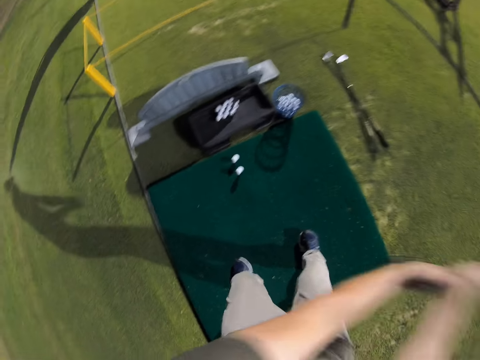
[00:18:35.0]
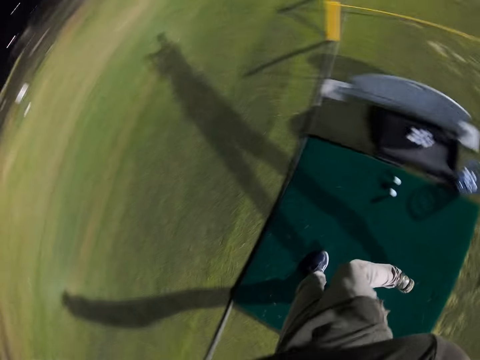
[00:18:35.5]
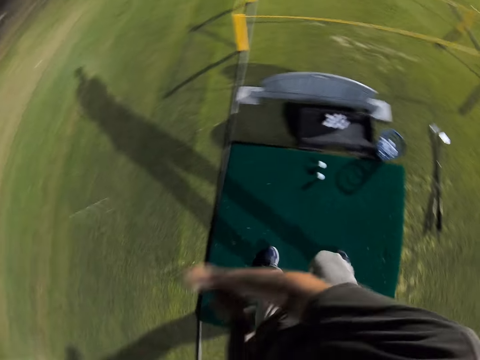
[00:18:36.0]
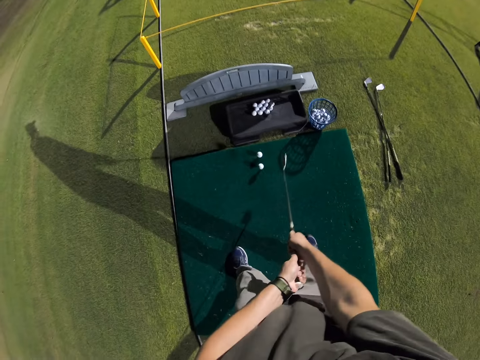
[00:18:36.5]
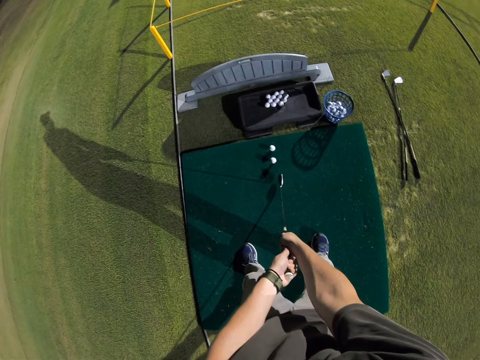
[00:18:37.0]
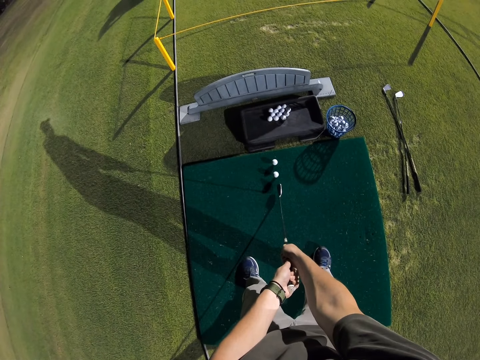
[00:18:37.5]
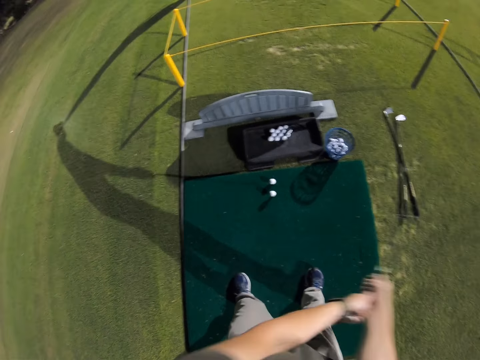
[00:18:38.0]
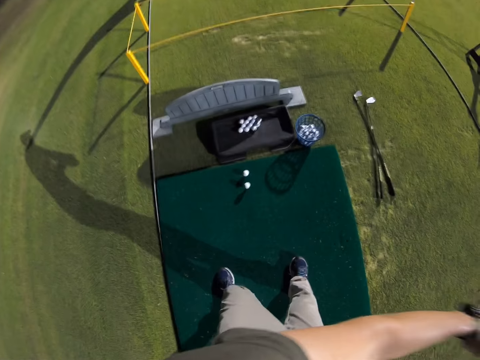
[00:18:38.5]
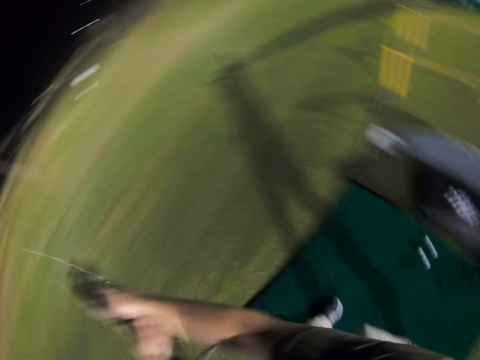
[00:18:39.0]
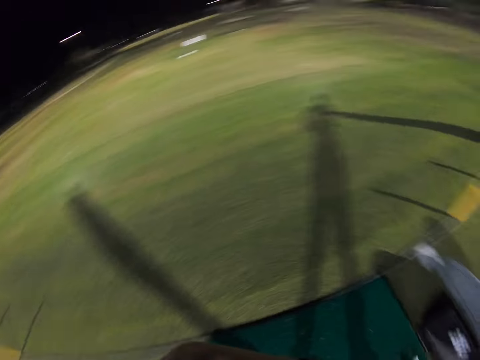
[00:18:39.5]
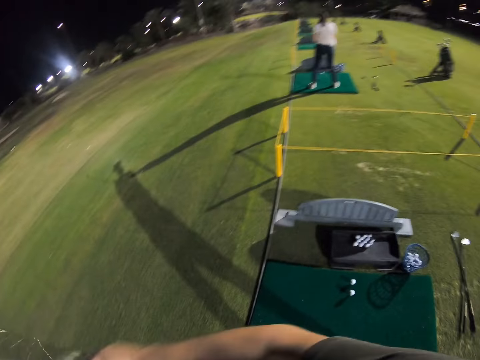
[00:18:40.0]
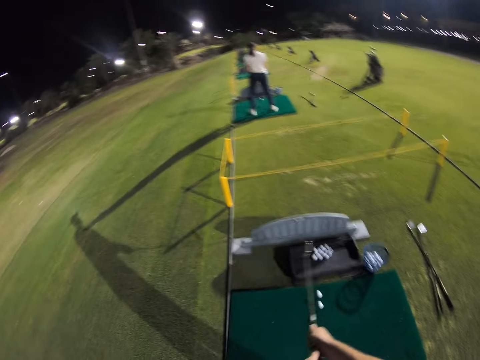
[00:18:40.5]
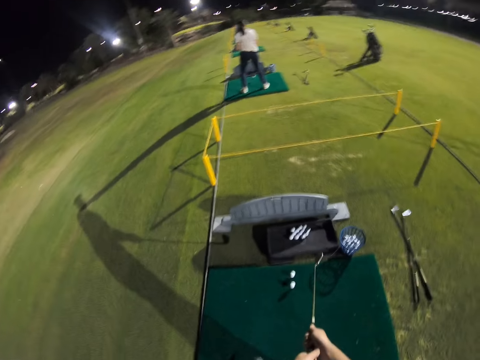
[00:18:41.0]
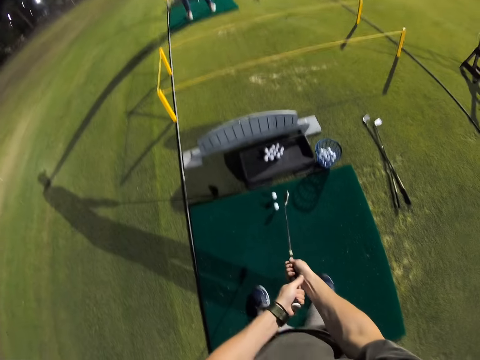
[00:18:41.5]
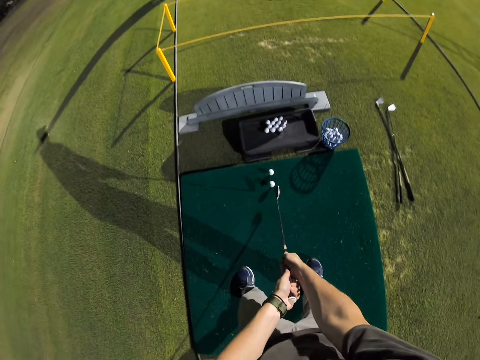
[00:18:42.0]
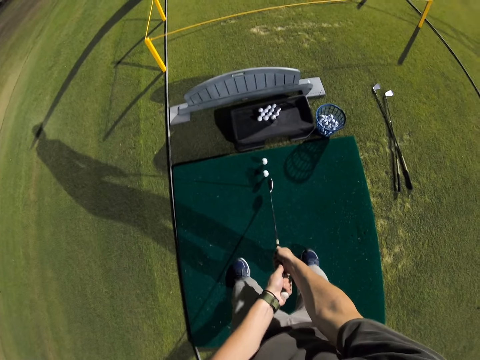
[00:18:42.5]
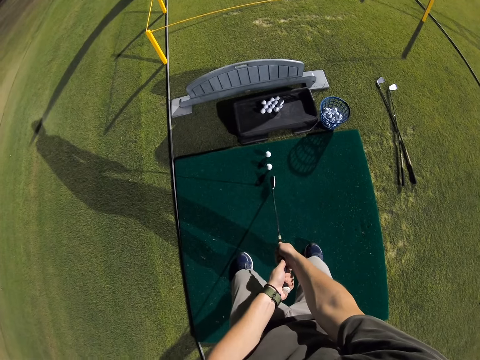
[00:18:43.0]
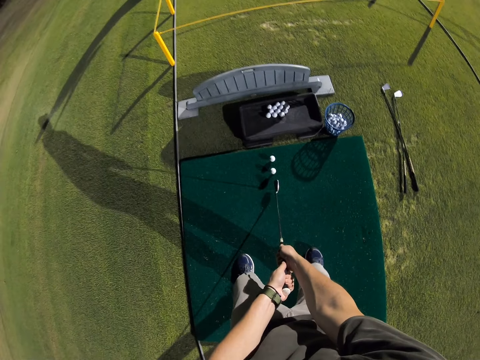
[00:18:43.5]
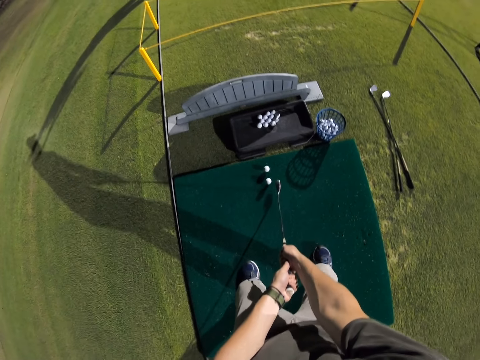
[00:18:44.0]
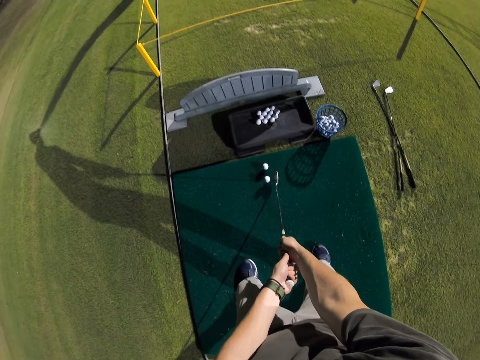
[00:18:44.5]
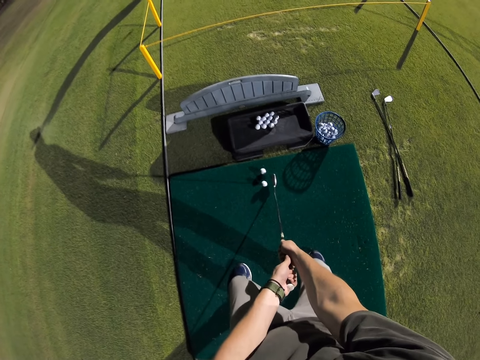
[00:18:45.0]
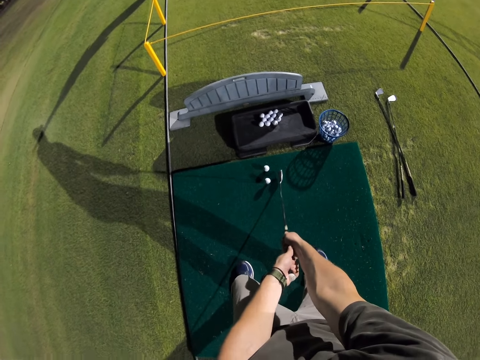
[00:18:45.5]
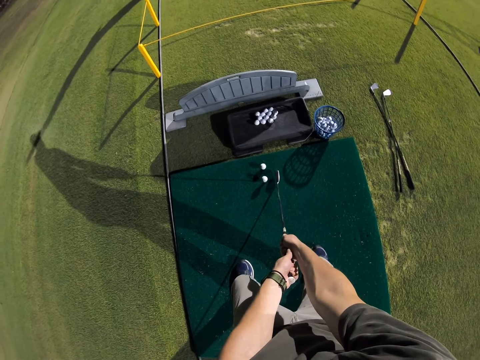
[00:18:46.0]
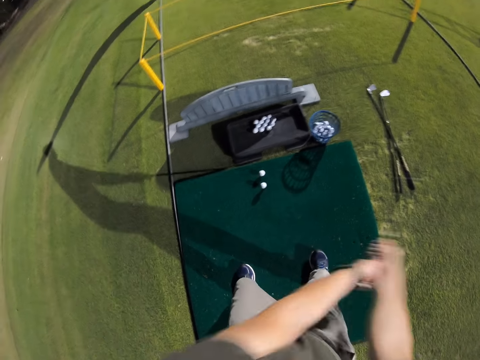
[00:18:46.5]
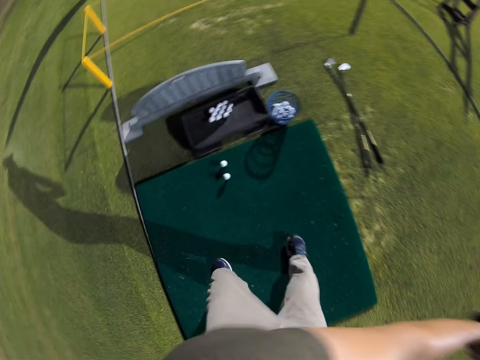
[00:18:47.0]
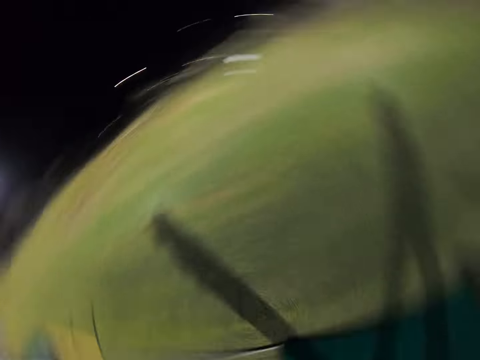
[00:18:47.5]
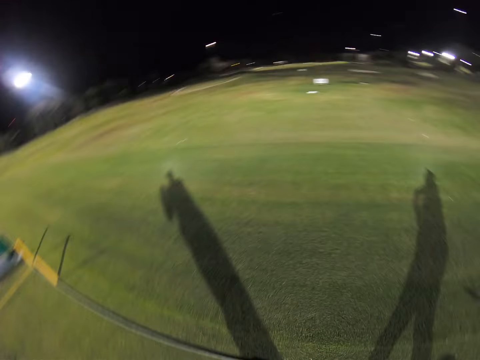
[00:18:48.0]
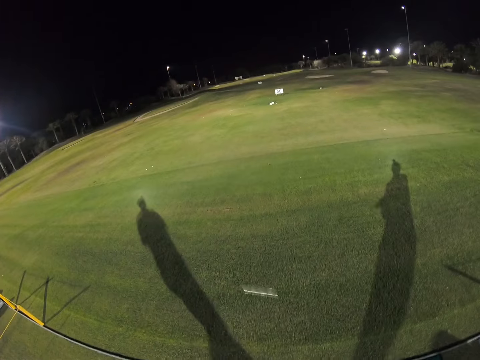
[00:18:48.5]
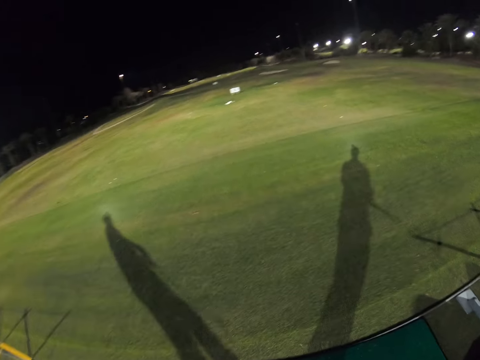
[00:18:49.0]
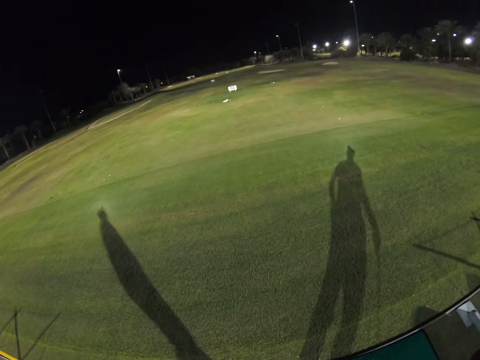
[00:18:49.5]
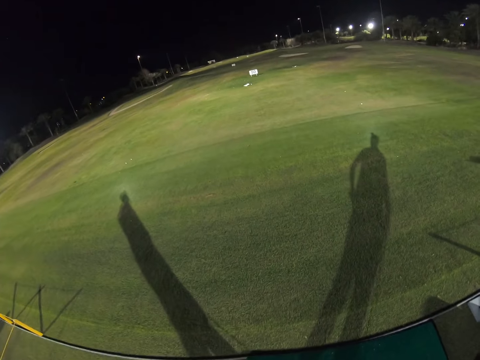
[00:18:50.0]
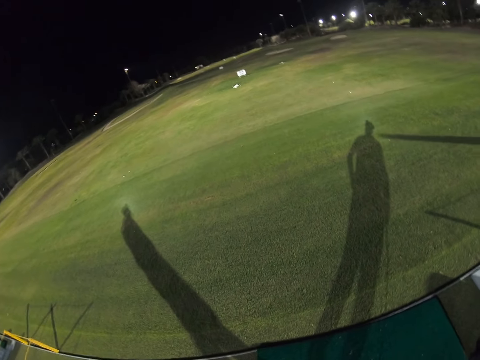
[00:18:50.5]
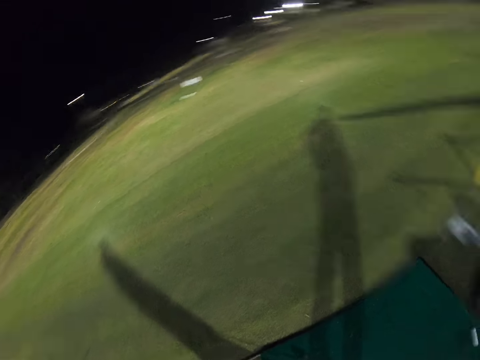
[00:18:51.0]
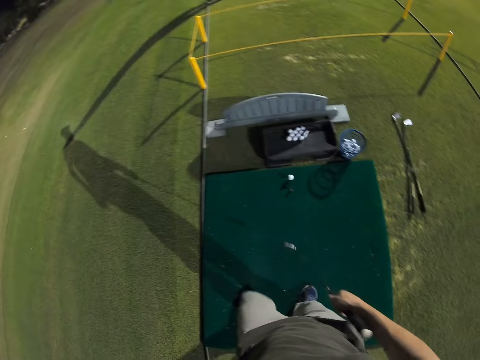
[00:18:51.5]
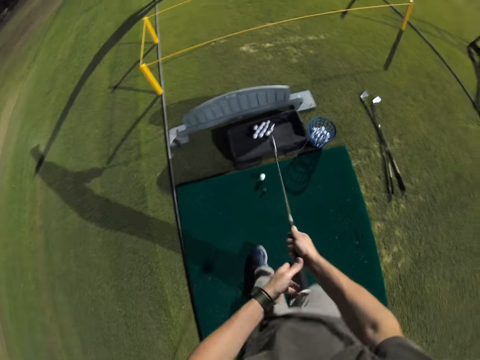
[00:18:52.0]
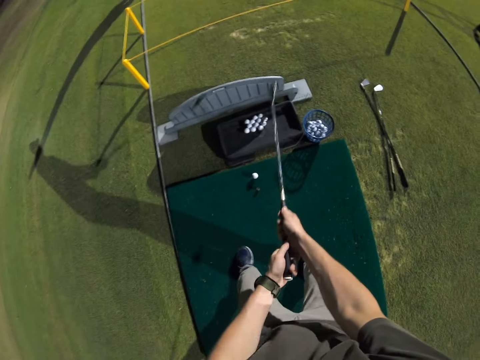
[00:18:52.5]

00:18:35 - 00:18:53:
The camera wearer swings the putter. They miss the golf ball. They hit the golf ball. They look around.

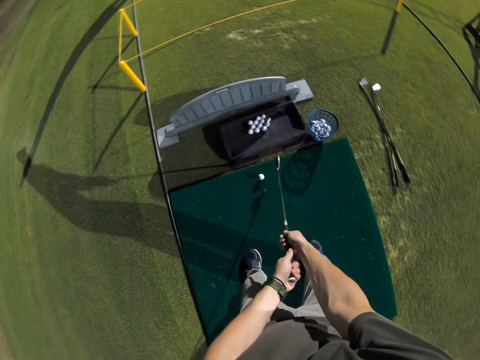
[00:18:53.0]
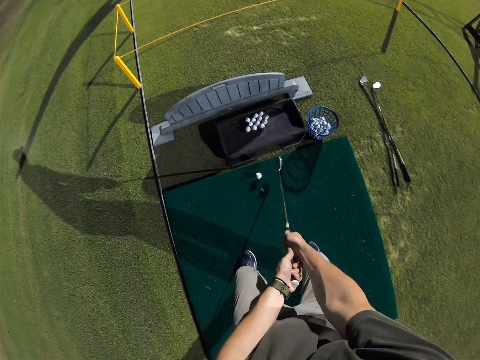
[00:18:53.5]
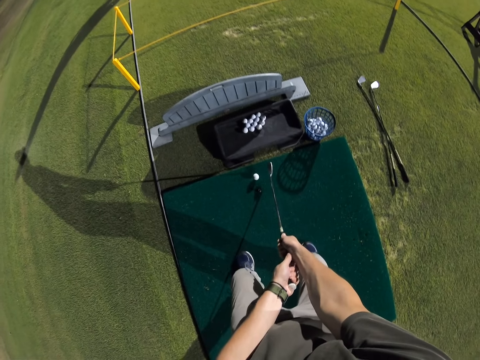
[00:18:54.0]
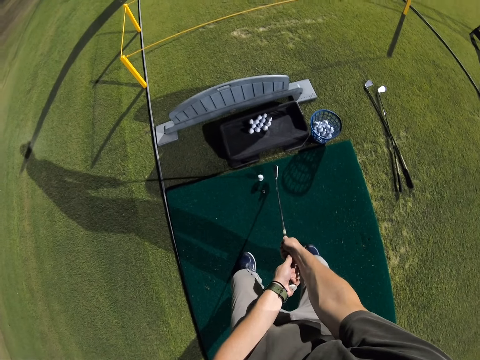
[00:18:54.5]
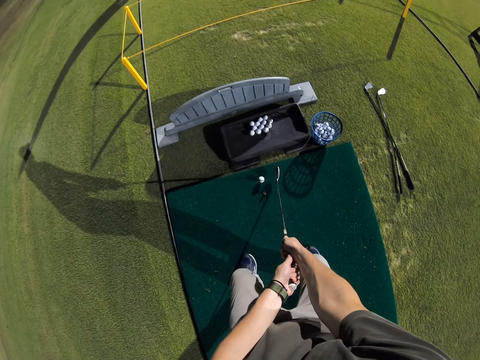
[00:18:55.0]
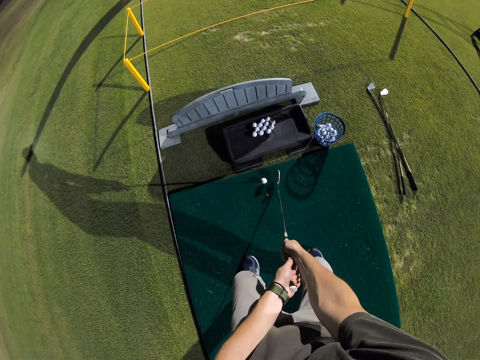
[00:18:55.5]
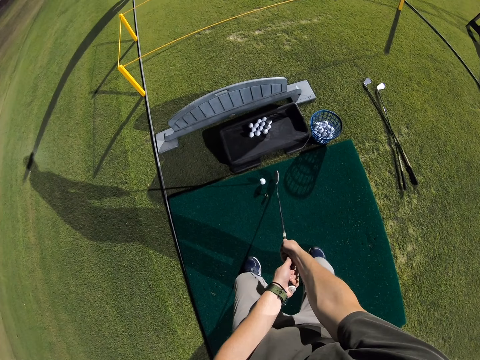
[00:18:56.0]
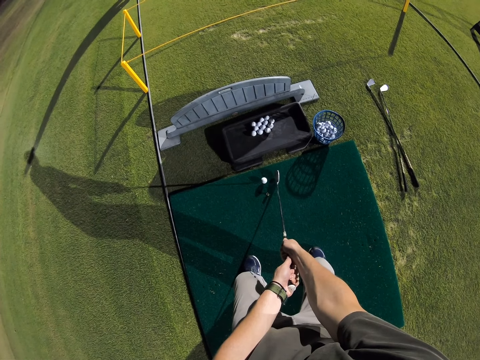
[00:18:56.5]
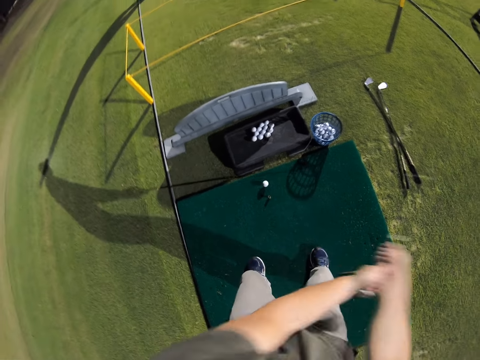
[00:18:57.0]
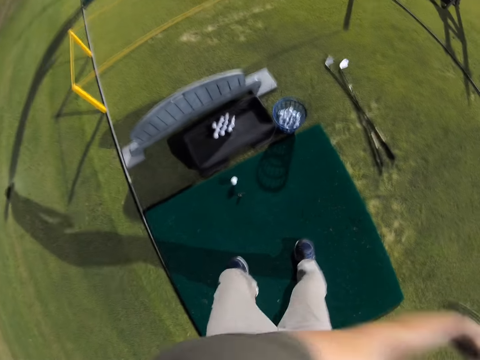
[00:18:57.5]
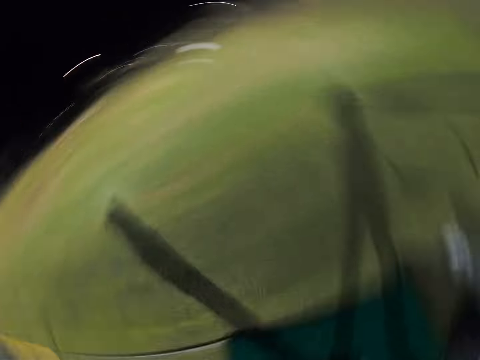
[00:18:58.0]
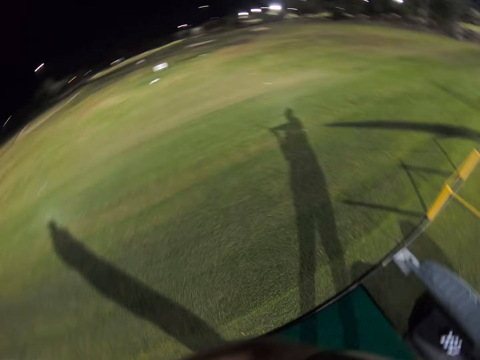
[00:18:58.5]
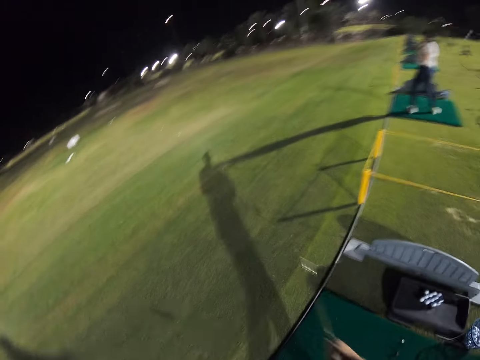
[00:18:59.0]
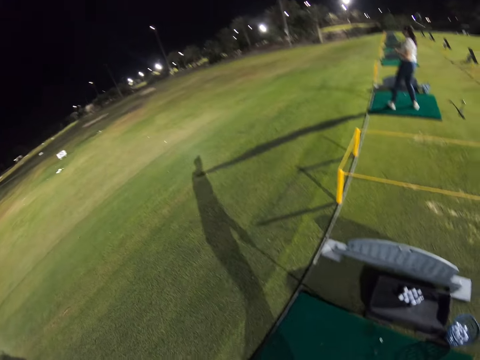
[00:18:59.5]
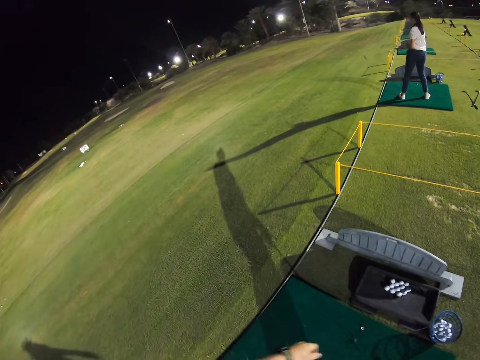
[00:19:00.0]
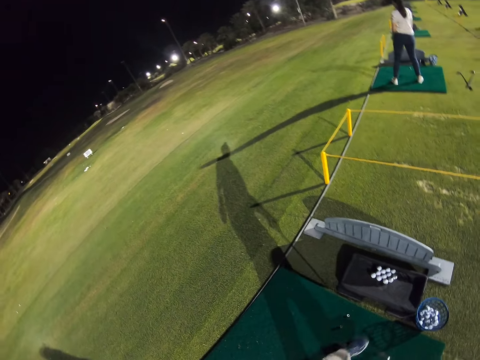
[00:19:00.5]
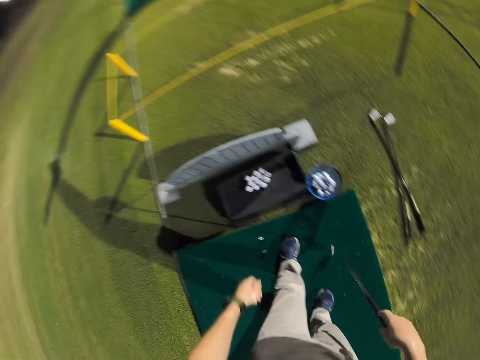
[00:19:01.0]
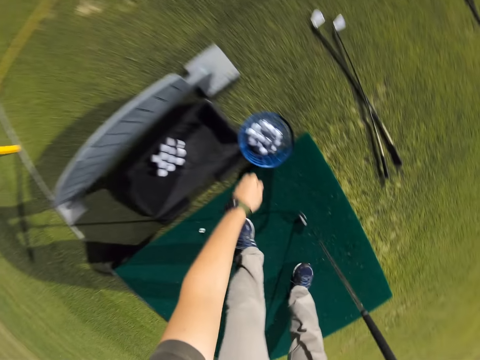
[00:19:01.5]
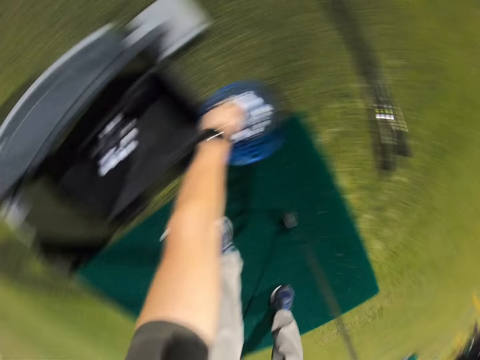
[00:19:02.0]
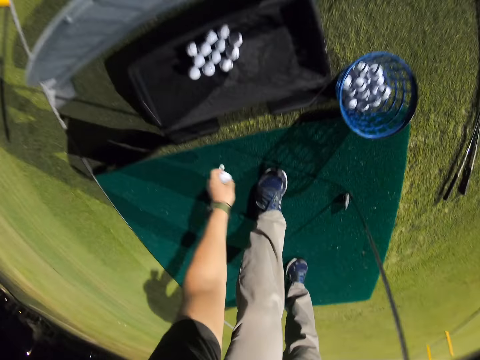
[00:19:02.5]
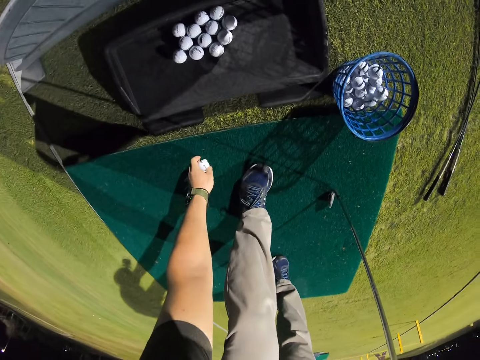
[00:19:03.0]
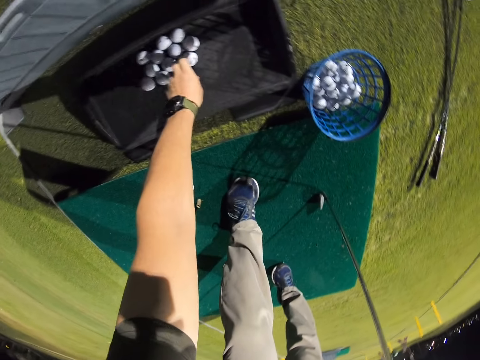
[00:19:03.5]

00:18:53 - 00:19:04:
The camera wearer holds the putter to position. They get ready to hit the ball with a golf club. They swing the putter. They hit the golf ball. They take some golf balls from the basket. They put a golf ball on a golf ball stand.
